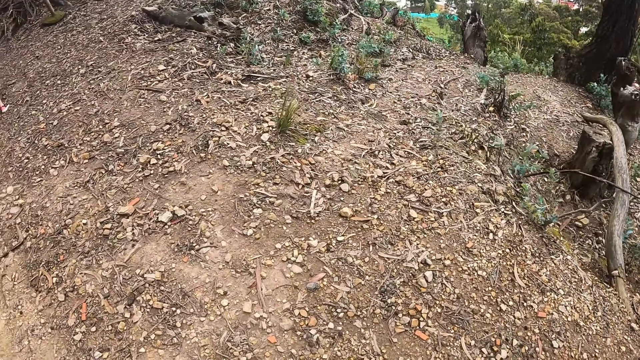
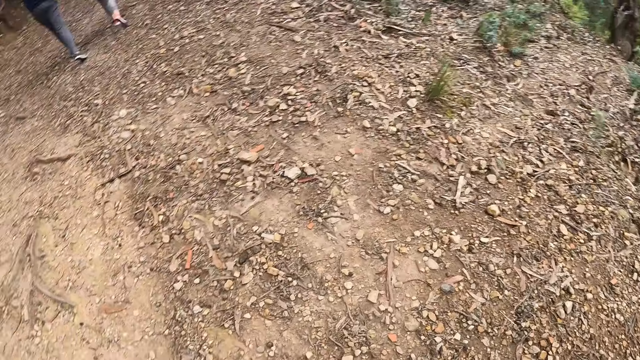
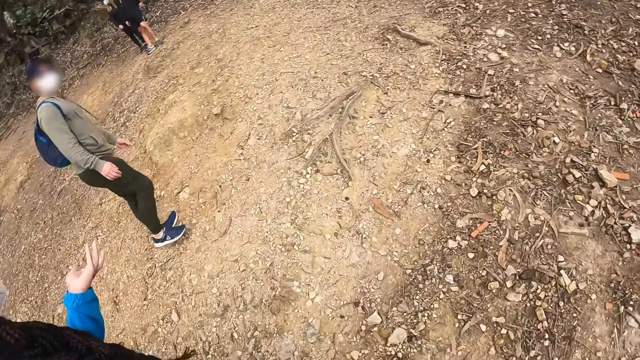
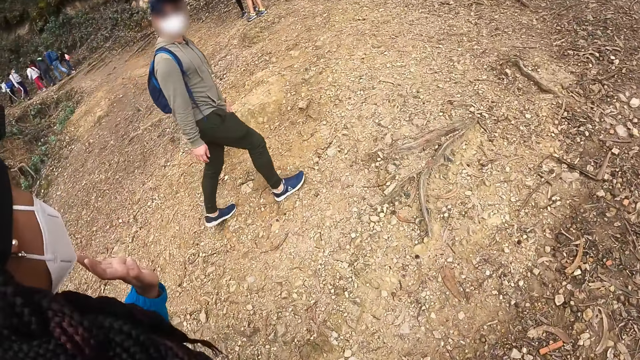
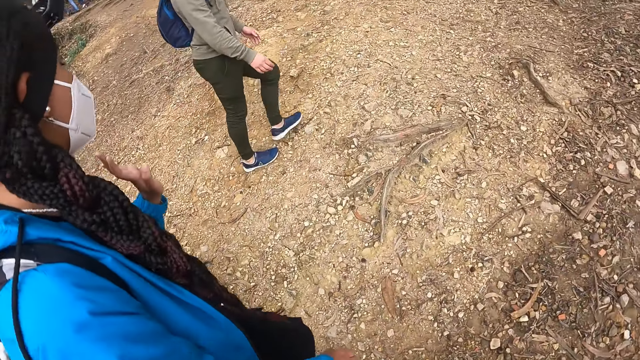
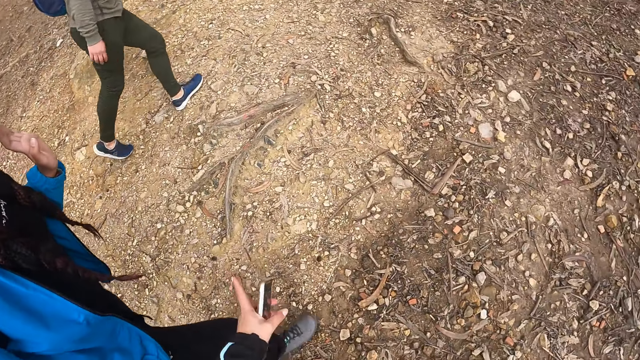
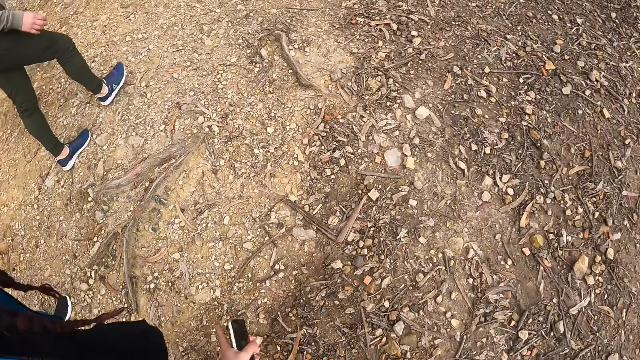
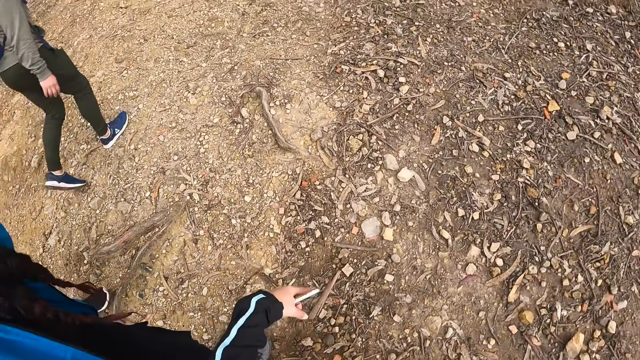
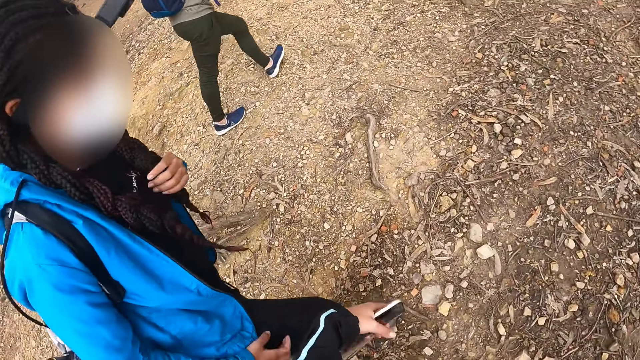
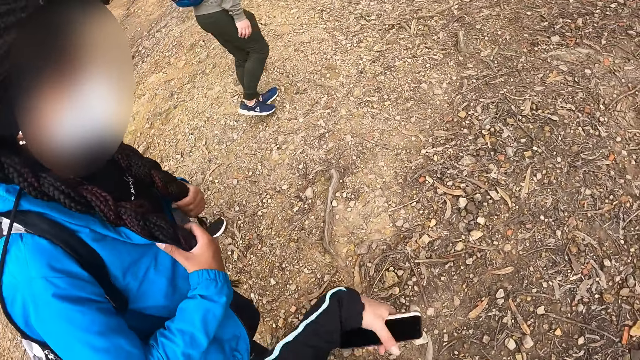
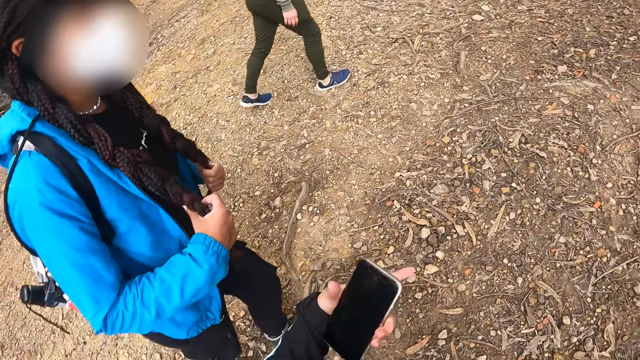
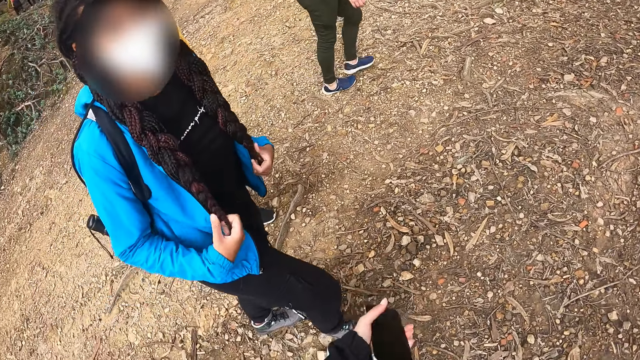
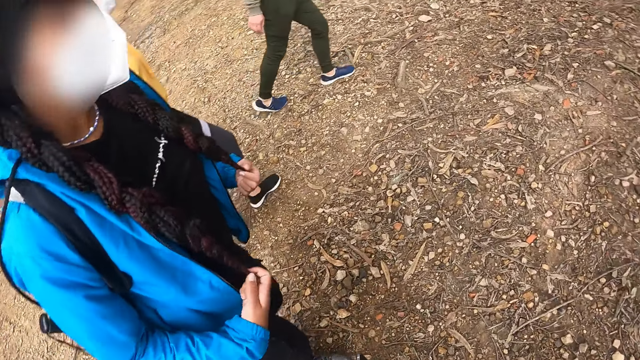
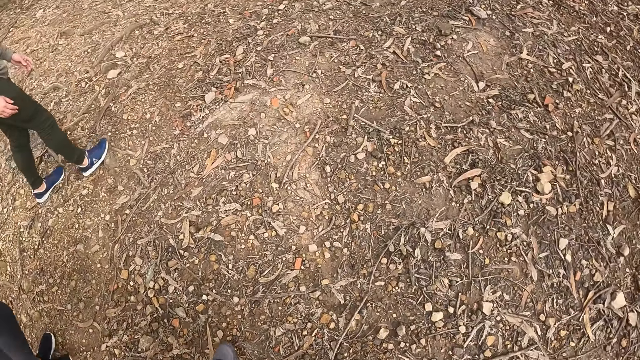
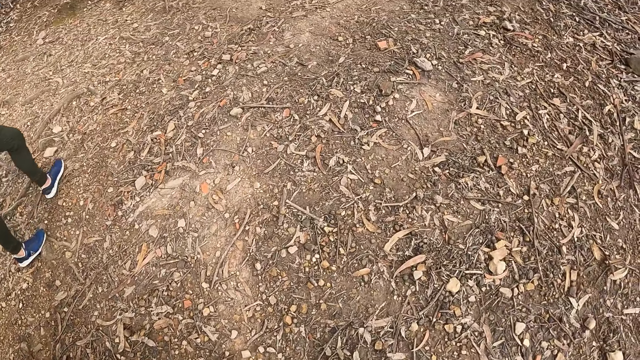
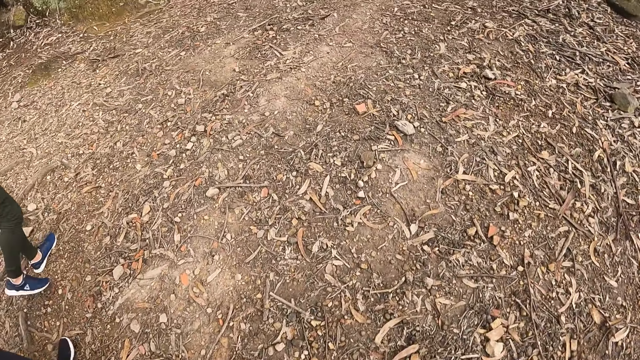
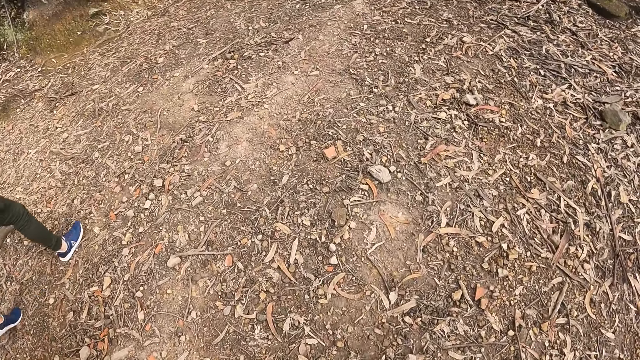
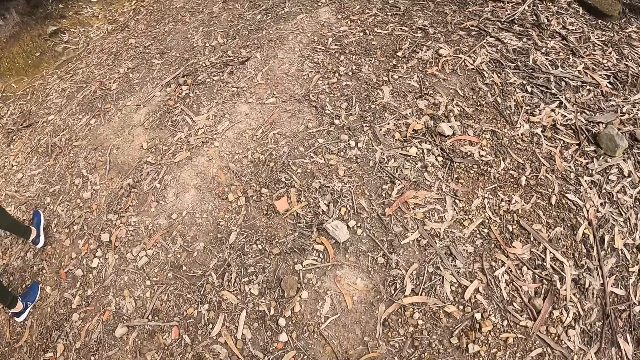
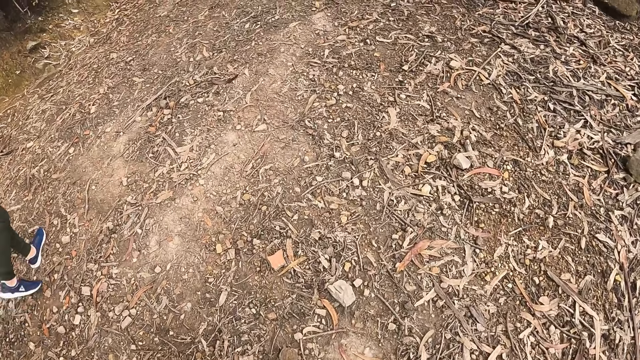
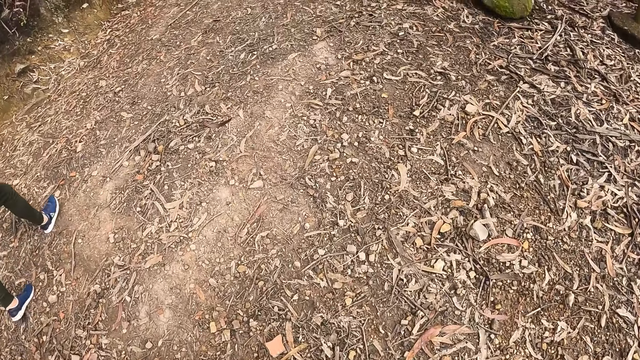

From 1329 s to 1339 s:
The woman interacts with the man and looks around the forest. The camera wearer converses with the woman. The woman holds her hair with her hands. The camera wearer walks around the forest.

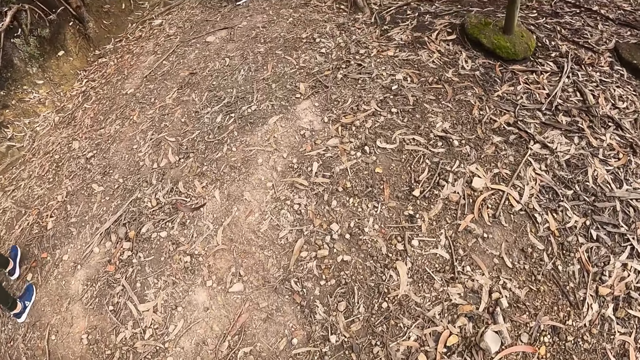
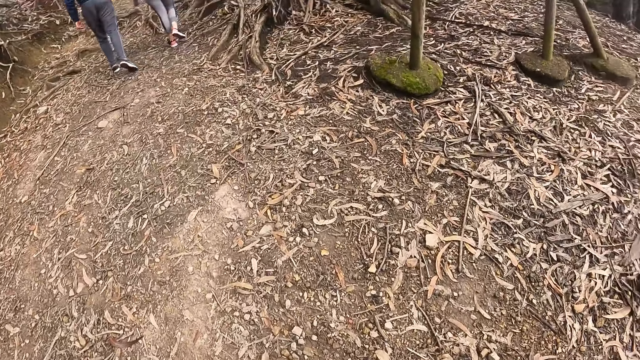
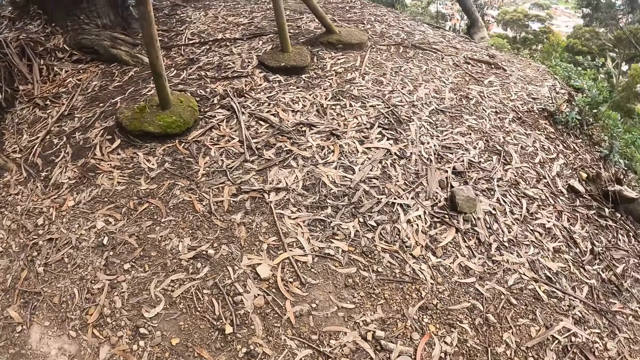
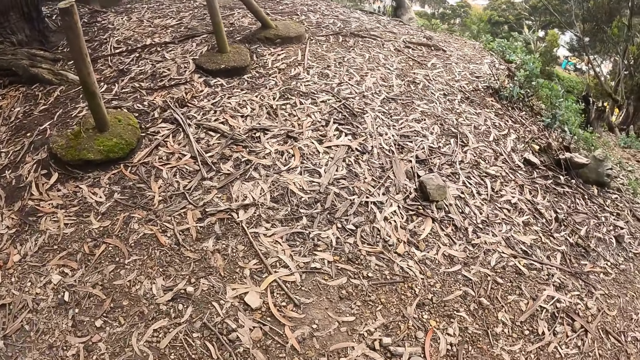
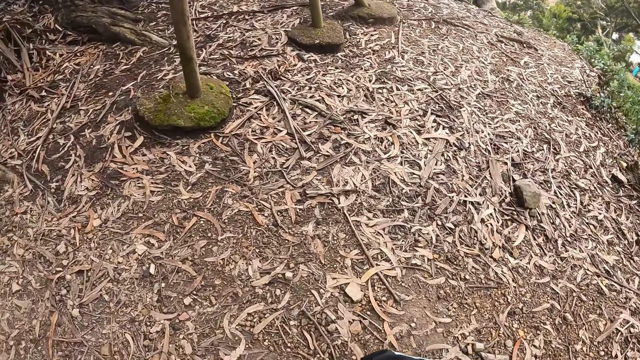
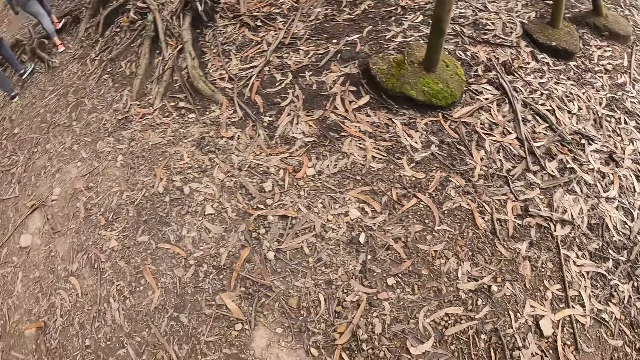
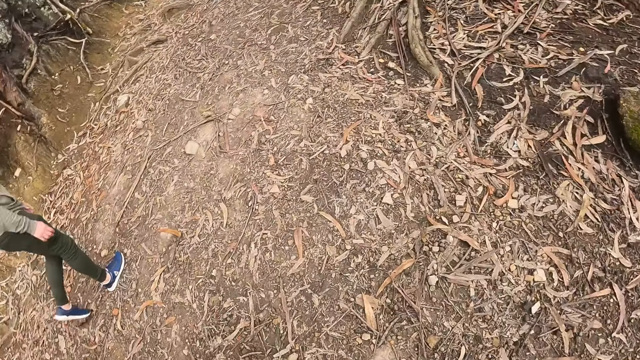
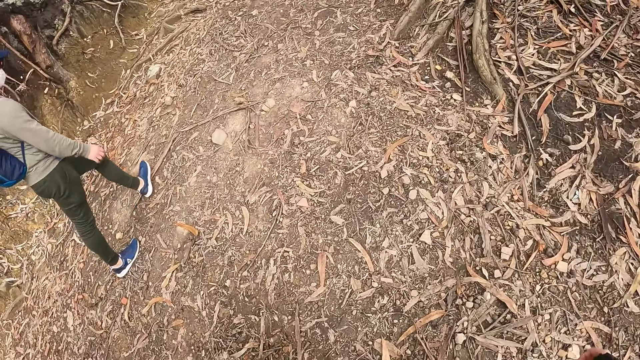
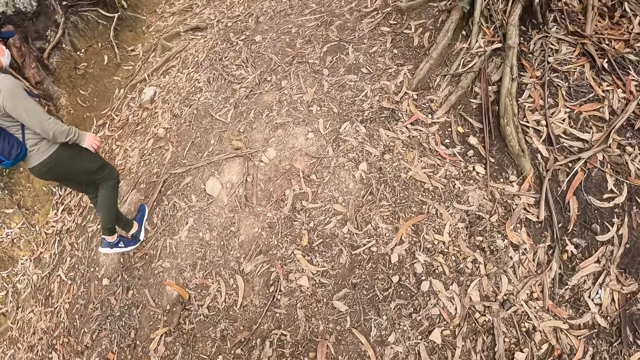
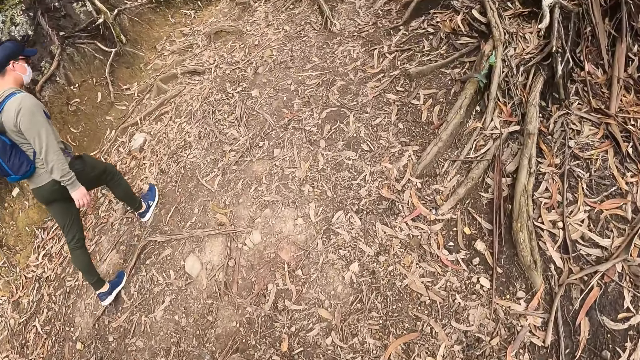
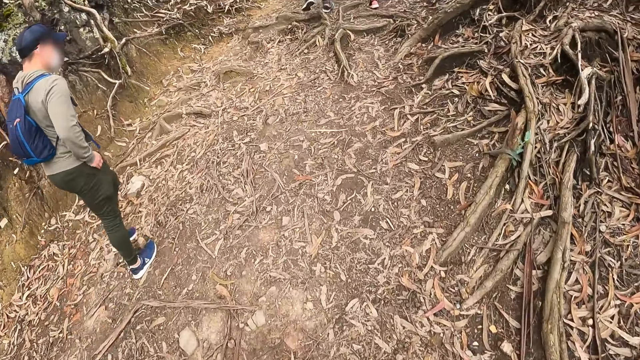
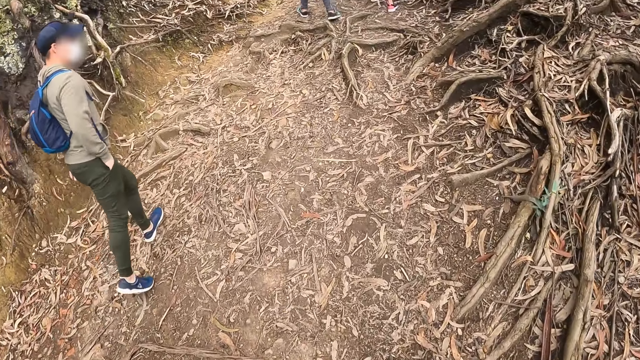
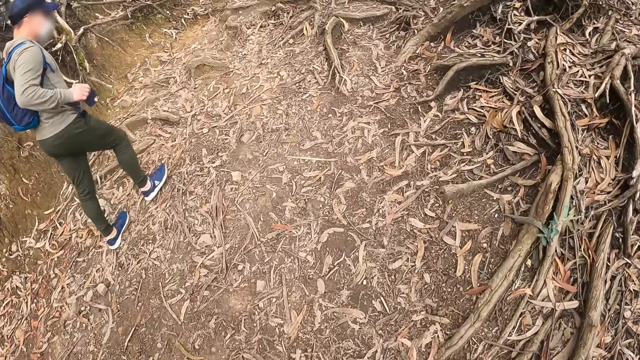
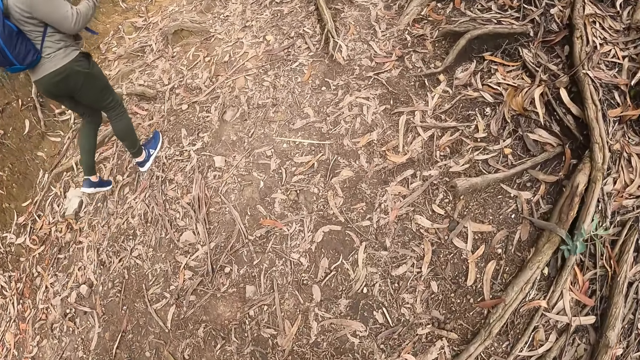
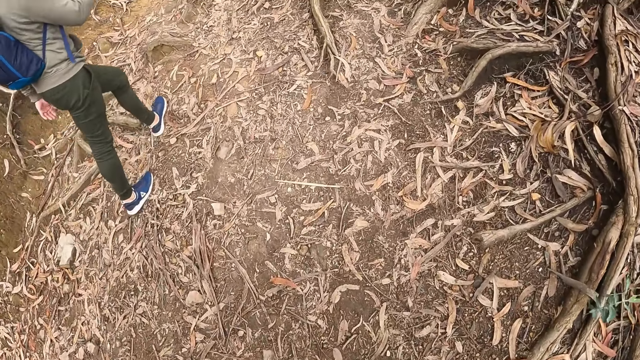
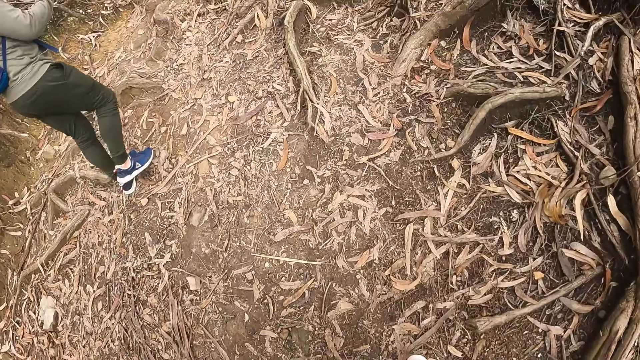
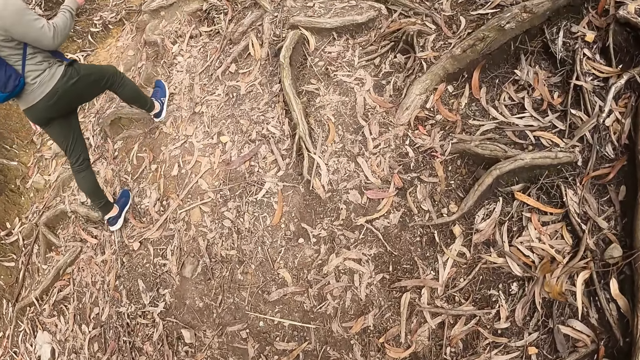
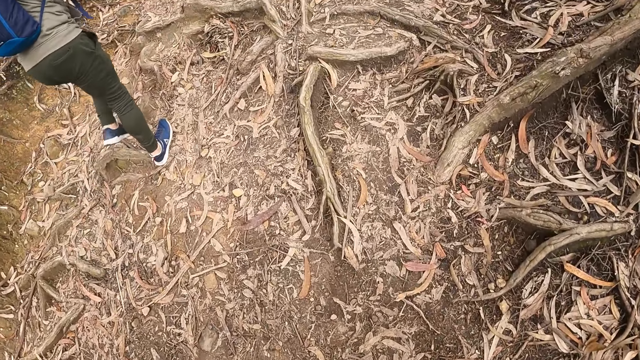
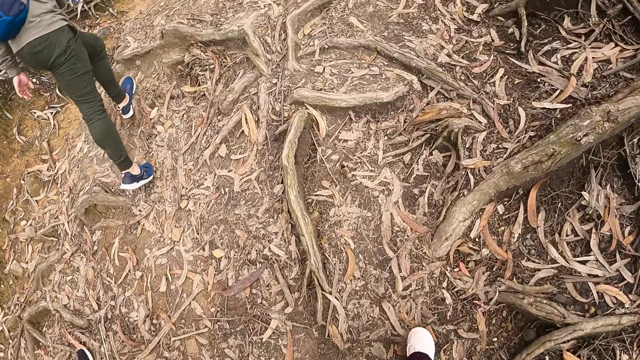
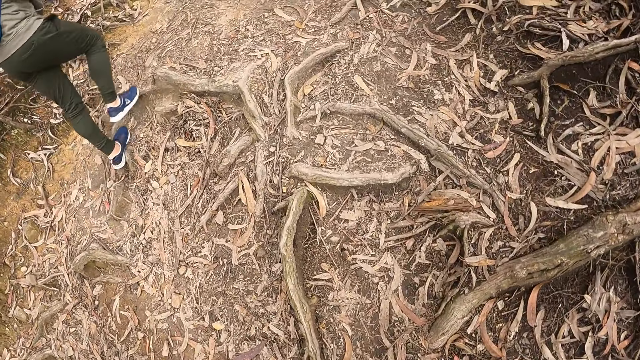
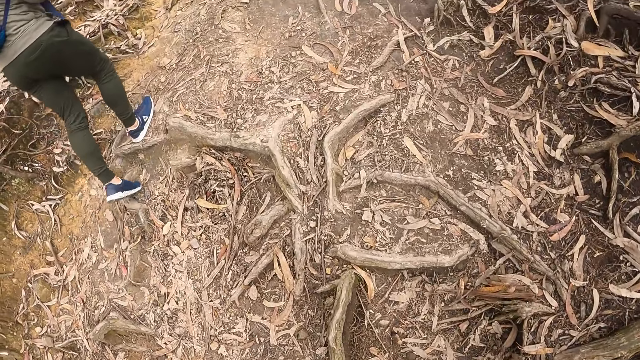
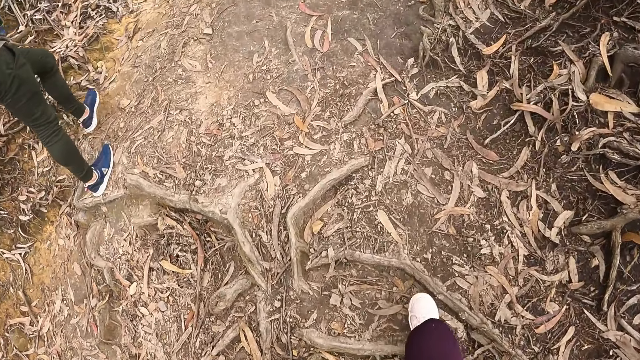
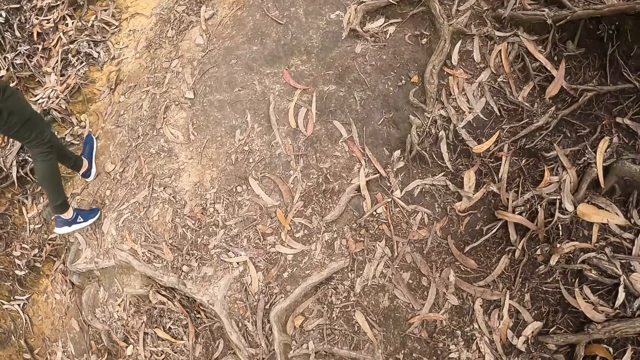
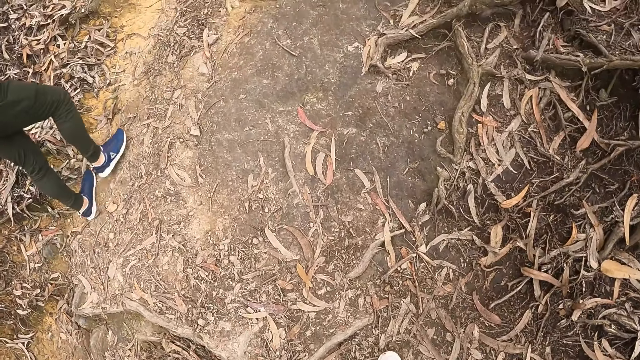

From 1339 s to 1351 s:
The camera wearer looks around the forest. They walk around the forest. The man puts his right hand in his trousers pocket. The man brings out a phone with his right hand. The camera wearer walks around the forest.
